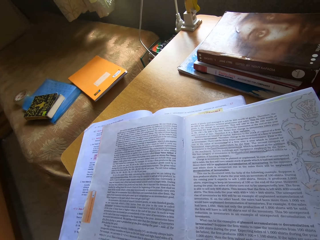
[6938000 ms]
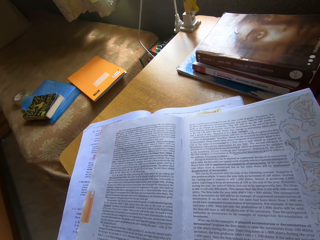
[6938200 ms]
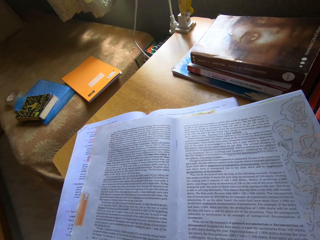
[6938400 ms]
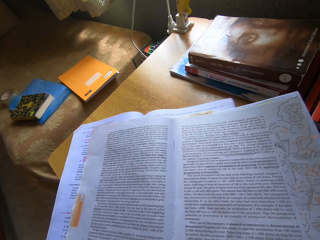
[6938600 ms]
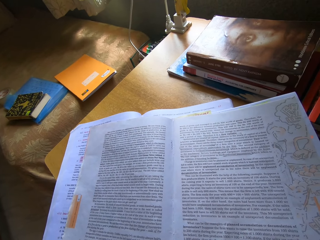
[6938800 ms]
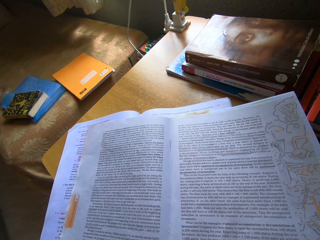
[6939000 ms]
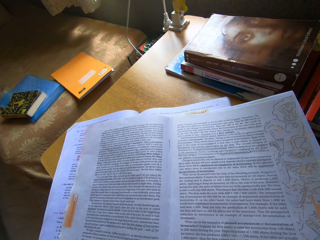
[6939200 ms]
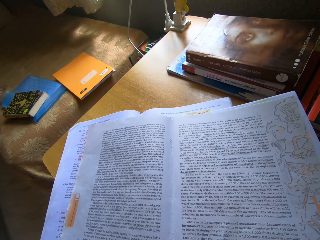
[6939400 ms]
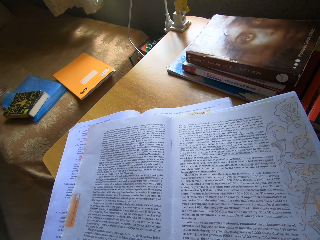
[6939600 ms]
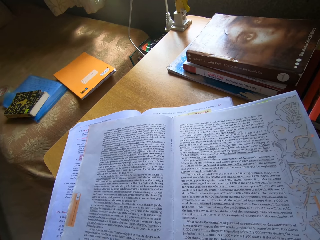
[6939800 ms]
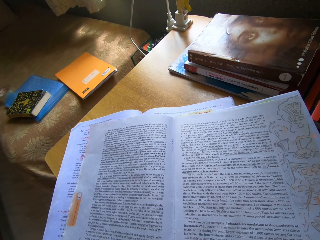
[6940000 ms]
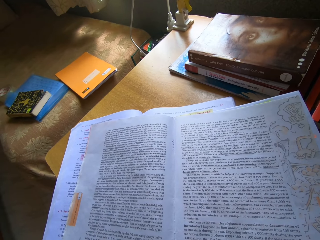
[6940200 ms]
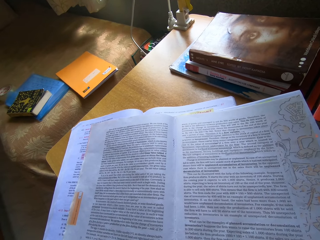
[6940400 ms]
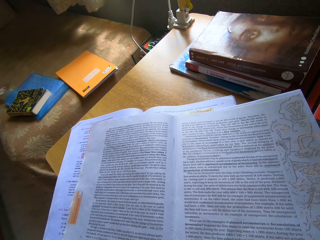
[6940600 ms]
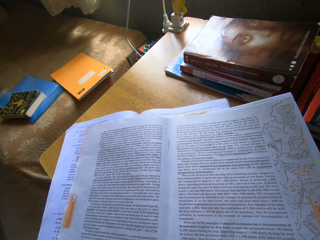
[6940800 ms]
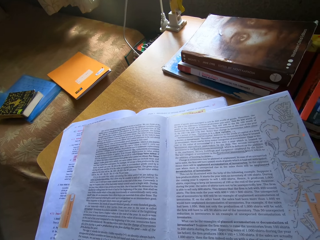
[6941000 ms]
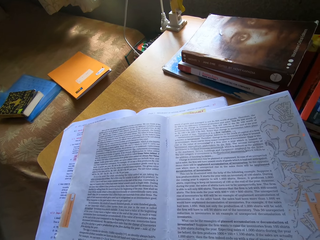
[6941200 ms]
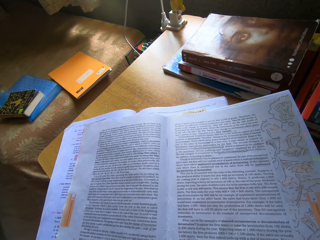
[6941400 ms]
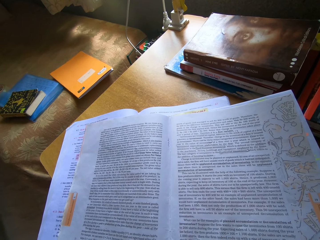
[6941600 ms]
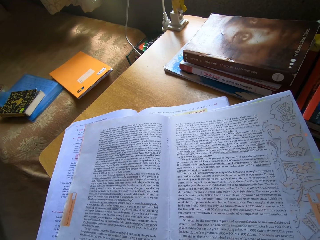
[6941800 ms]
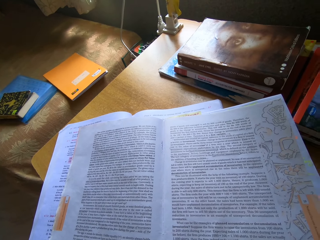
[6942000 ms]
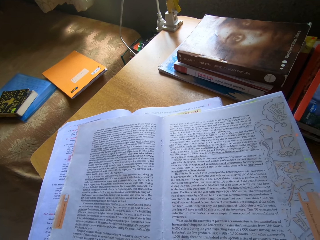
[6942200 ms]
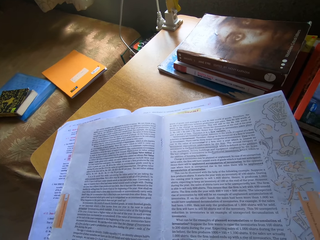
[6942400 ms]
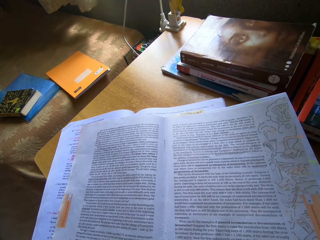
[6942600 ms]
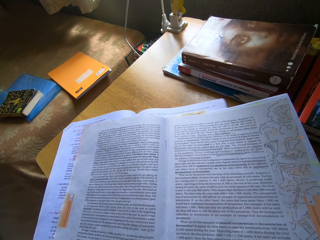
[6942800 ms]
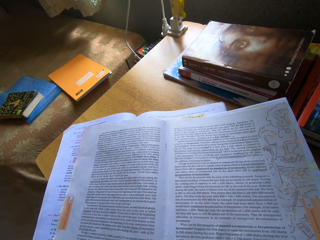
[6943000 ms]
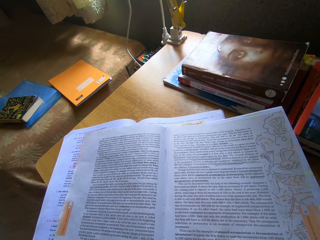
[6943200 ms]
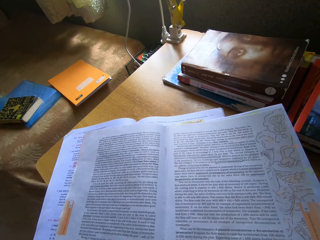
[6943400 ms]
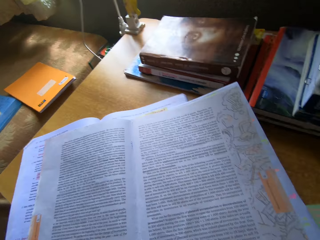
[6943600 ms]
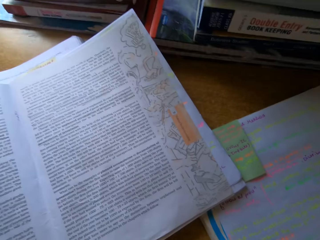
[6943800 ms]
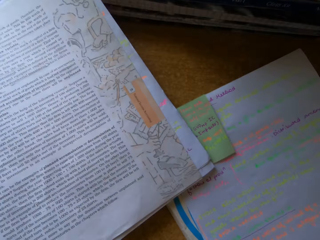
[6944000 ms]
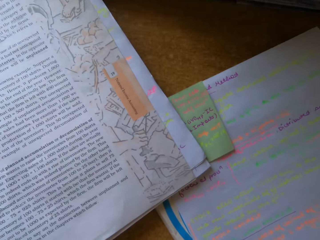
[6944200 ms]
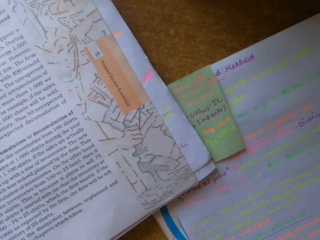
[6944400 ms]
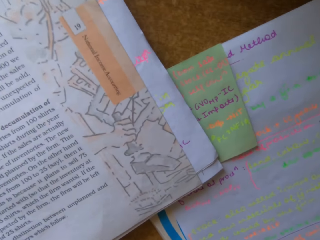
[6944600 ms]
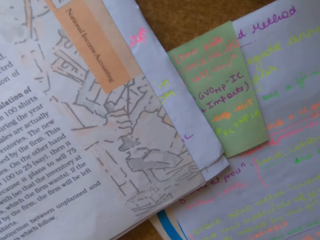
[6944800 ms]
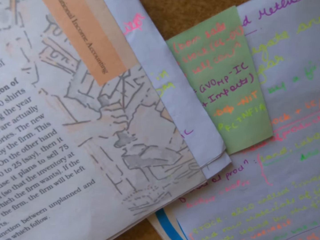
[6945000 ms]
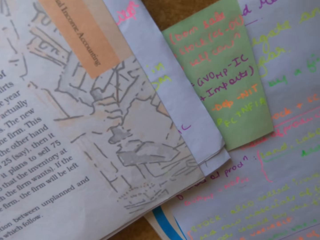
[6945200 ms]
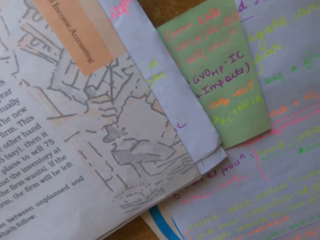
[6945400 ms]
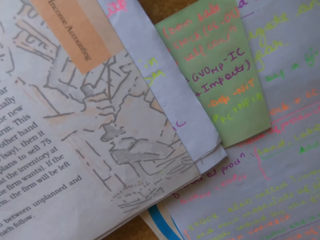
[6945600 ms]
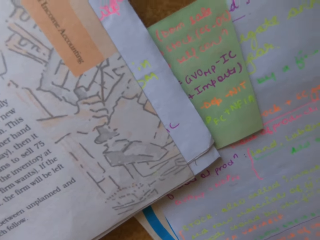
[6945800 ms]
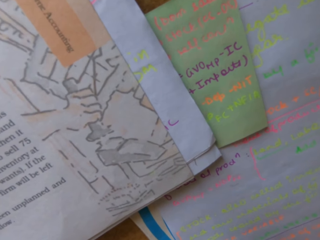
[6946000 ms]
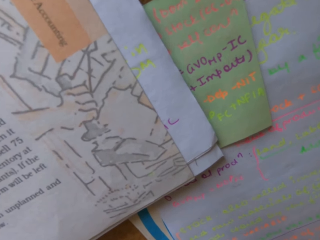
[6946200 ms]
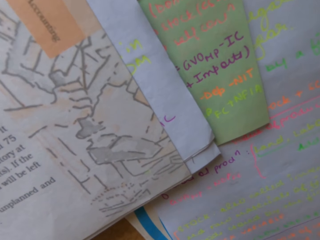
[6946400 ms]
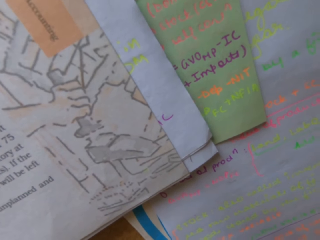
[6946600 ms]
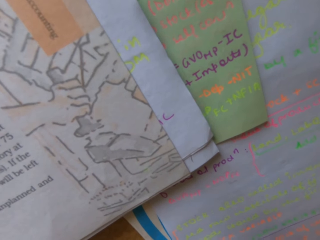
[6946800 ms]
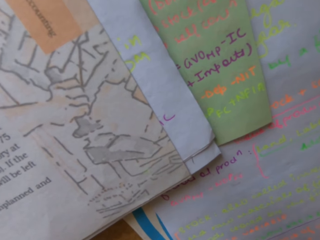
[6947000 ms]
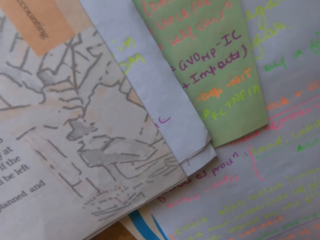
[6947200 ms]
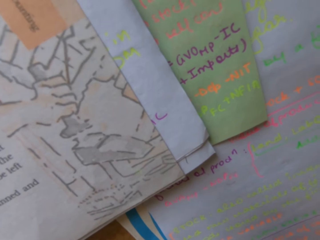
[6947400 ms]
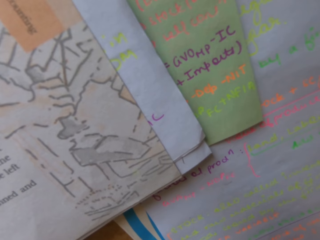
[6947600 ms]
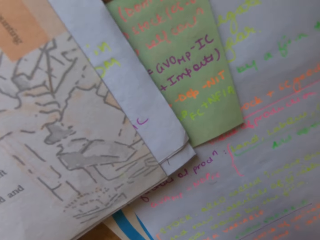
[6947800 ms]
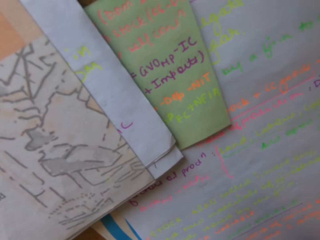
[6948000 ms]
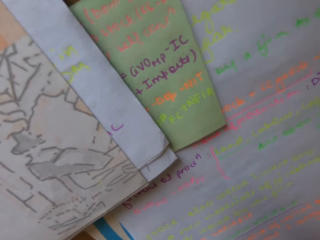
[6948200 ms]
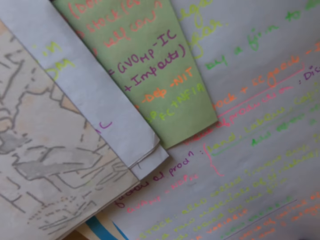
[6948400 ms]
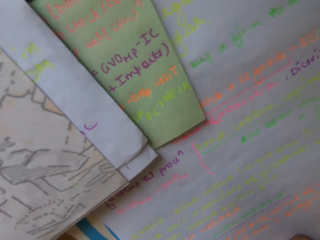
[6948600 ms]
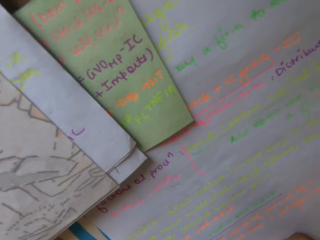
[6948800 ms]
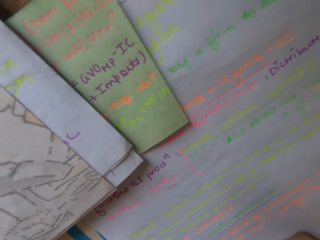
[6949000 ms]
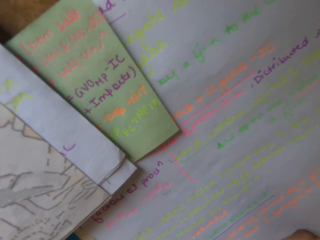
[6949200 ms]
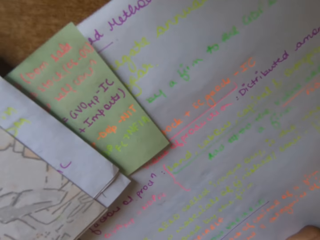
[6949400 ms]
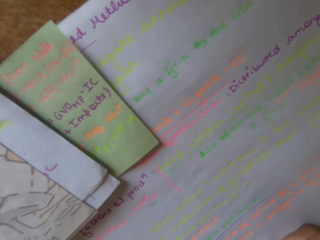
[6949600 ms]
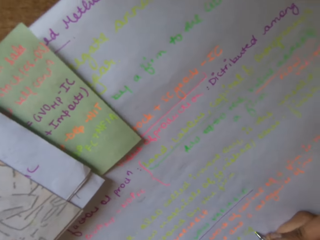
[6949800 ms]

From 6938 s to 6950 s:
The camera wearer writes on the paper.

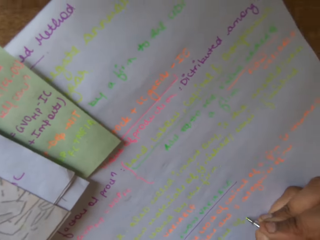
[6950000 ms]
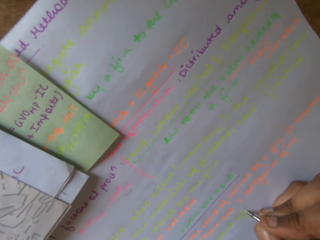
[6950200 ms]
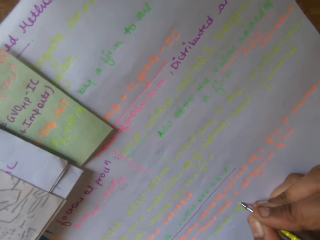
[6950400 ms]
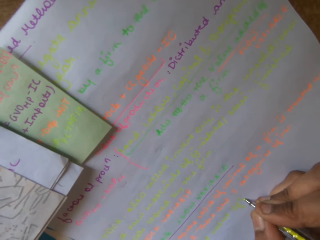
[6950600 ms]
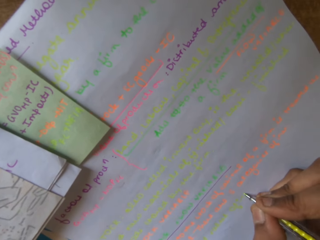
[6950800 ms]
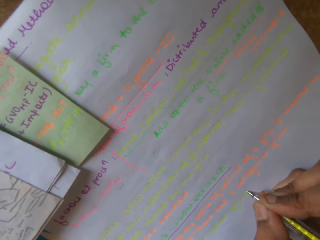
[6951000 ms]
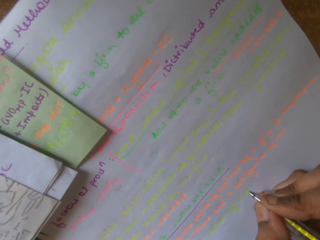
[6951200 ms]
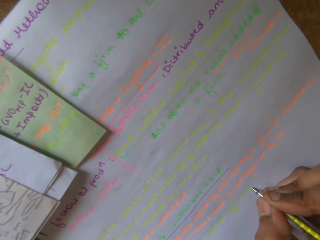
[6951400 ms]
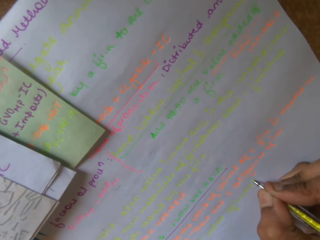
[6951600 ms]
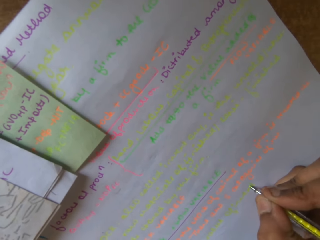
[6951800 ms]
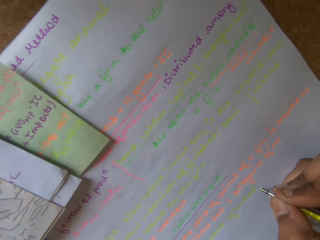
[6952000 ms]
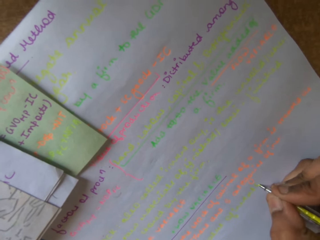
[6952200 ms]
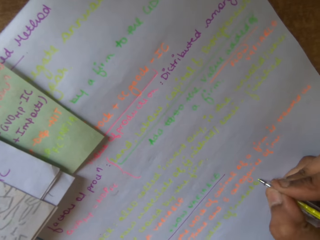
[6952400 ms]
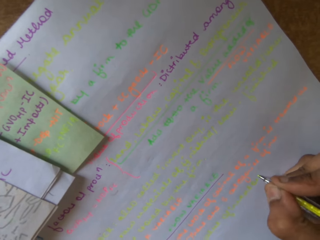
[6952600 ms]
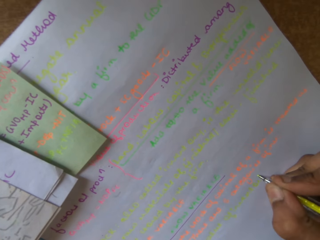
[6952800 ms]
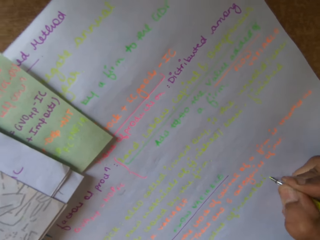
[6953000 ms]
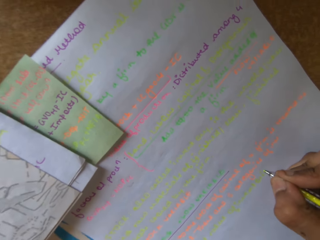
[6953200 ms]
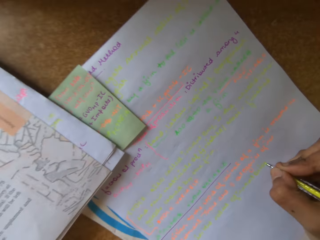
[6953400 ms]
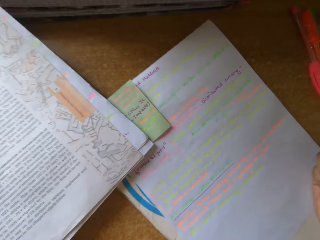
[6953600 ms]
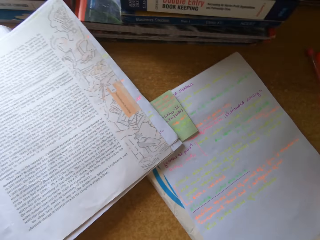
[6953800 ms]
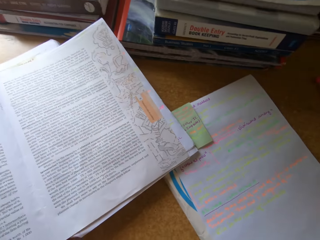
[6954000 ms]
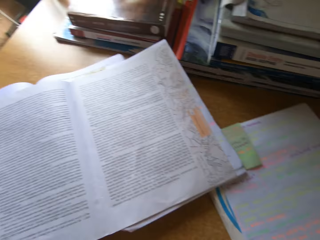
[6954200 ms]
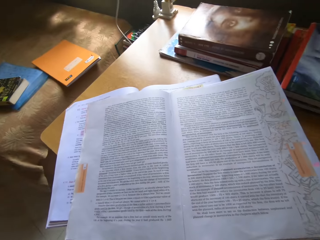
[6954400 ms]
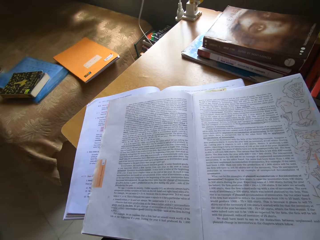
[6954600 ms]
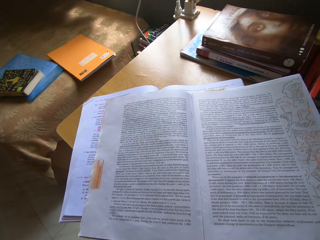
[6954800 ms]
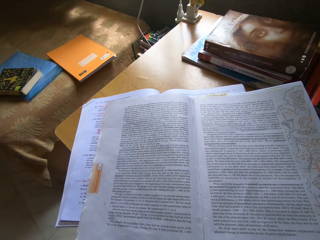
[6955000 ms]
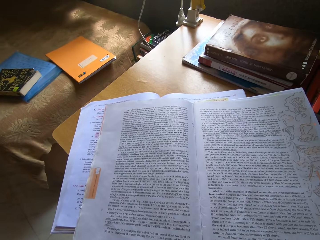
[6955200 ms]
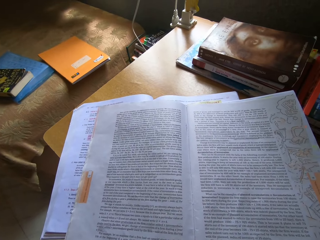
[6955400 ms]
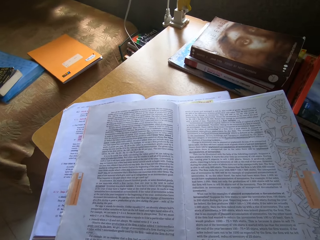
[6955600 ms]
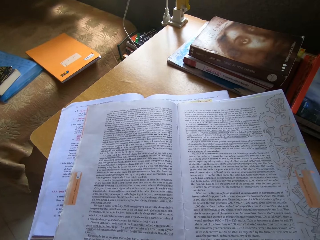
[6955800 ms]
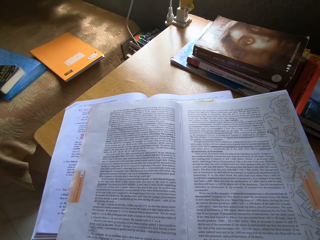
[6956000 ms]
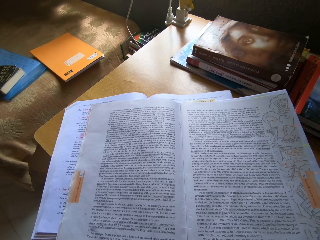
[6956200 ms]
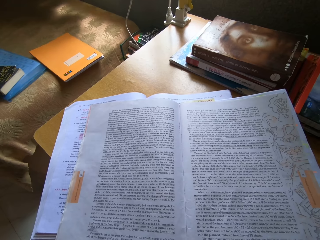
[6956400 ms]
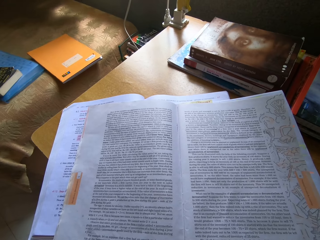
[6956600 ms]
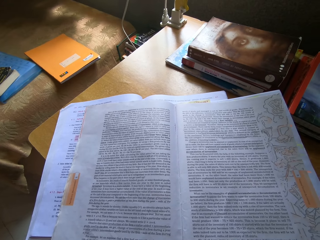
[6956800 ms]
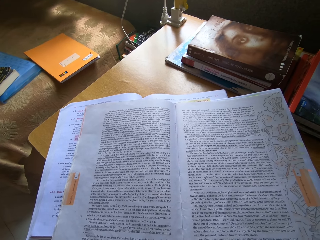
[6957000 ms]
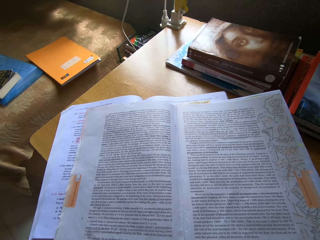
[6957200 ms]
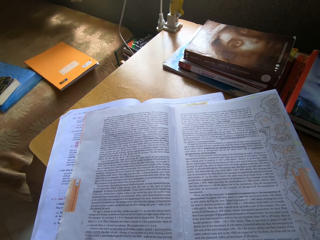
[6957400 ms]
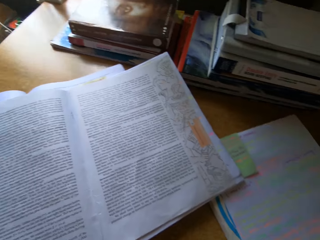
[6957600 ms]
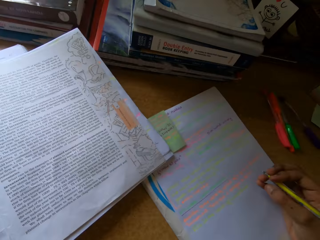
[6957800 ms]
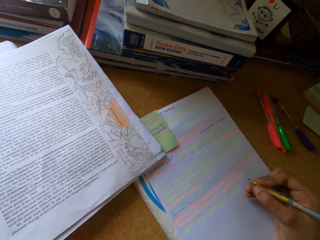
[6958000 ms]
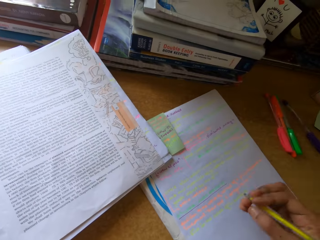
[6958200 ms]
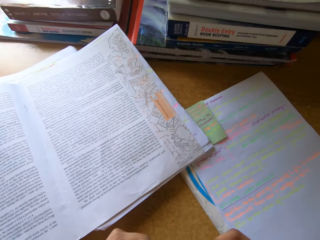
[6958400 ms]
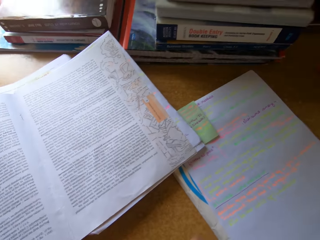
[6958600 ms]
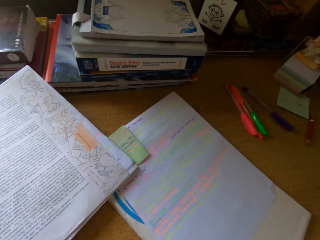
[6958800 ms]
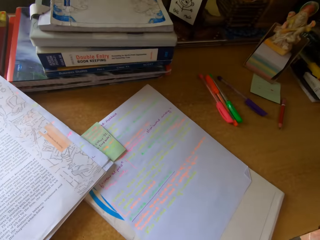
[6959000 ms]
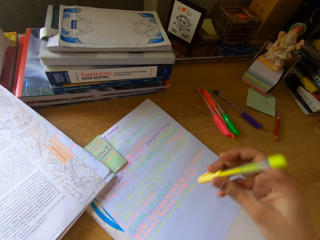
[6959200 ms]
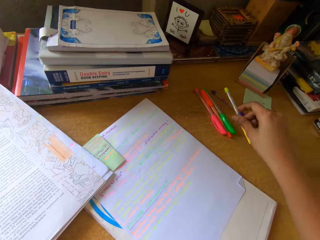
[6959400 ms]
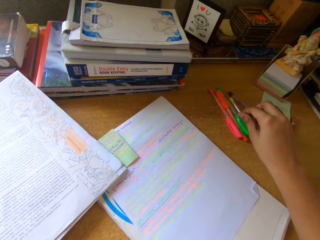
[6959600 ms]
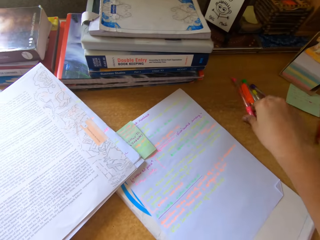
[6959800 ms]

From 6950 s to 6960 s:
The camera wearer reads the book. They drop a pen on the table. They close the yellow pen and put the yellow pen on the table.
